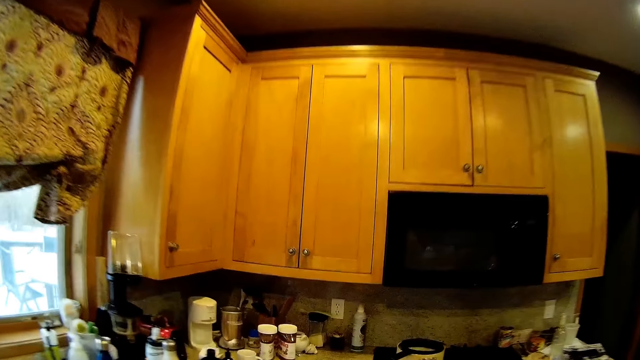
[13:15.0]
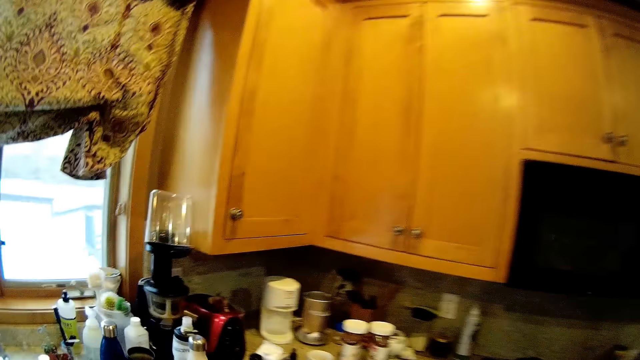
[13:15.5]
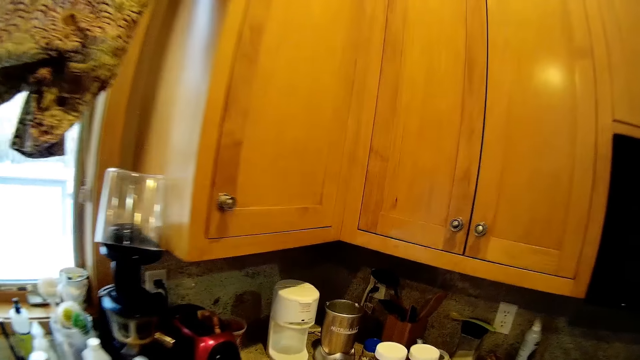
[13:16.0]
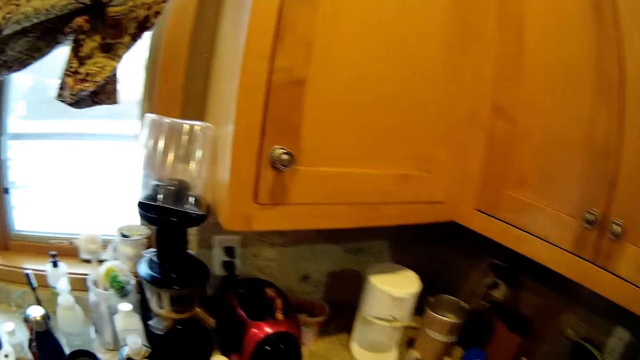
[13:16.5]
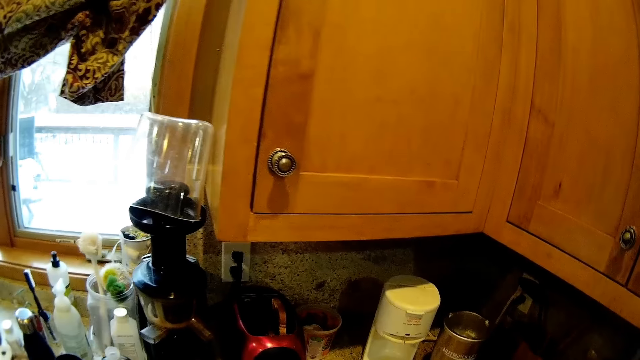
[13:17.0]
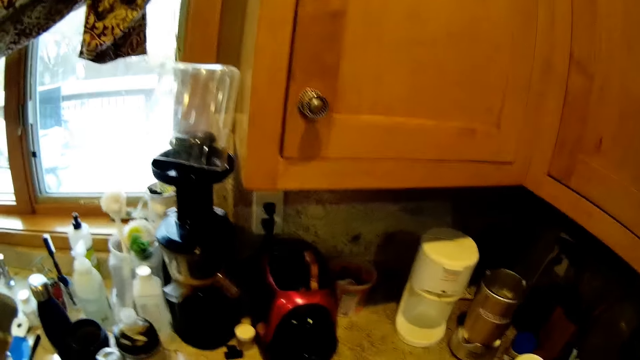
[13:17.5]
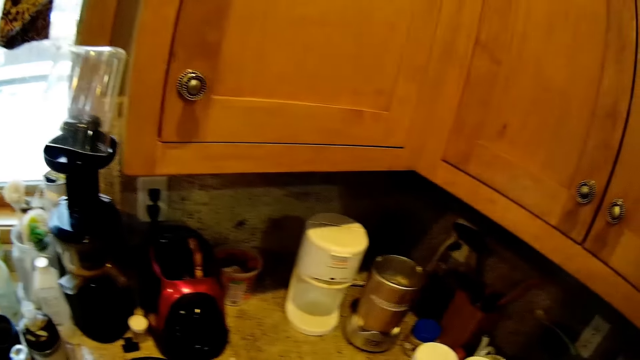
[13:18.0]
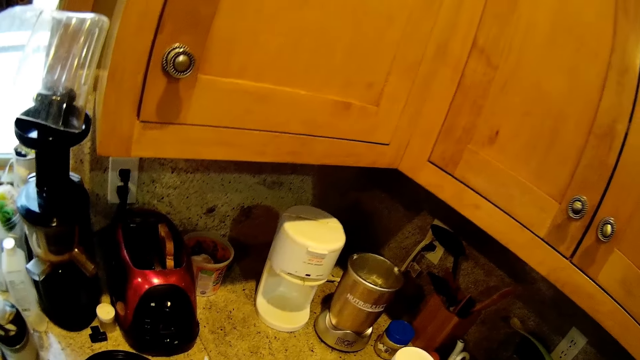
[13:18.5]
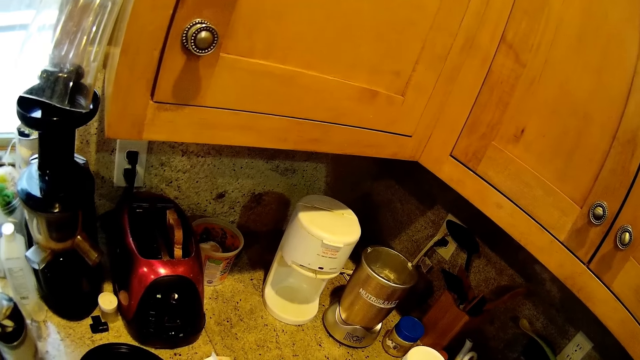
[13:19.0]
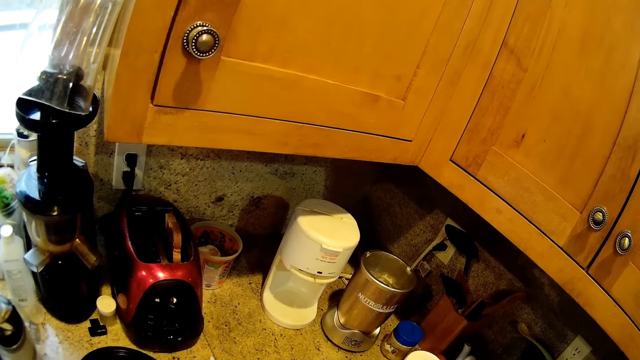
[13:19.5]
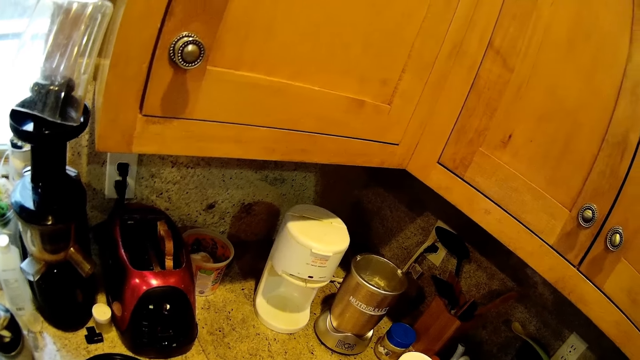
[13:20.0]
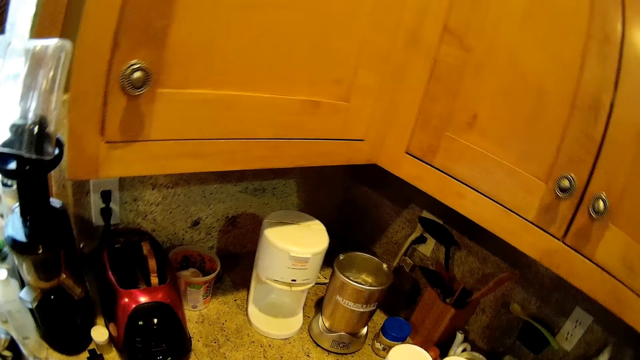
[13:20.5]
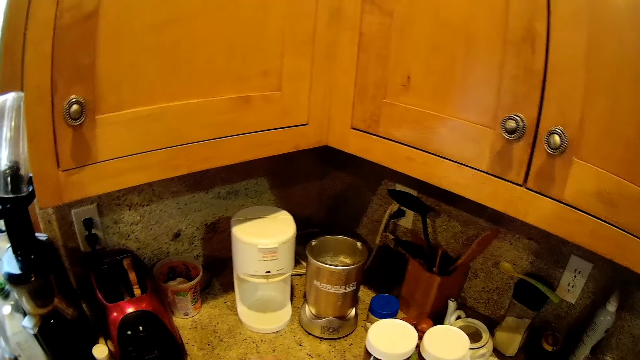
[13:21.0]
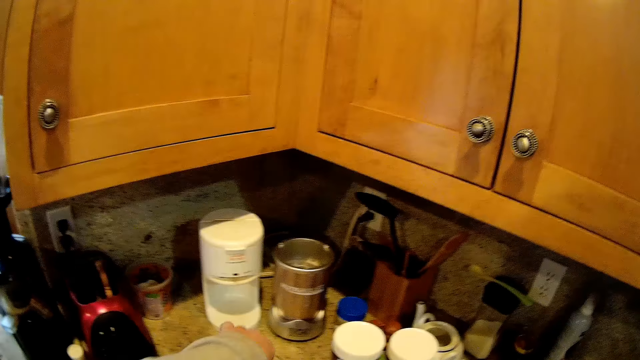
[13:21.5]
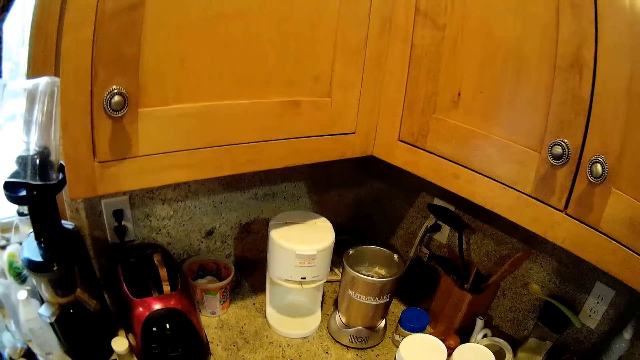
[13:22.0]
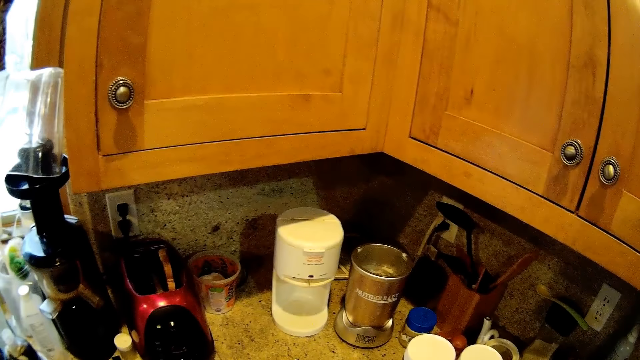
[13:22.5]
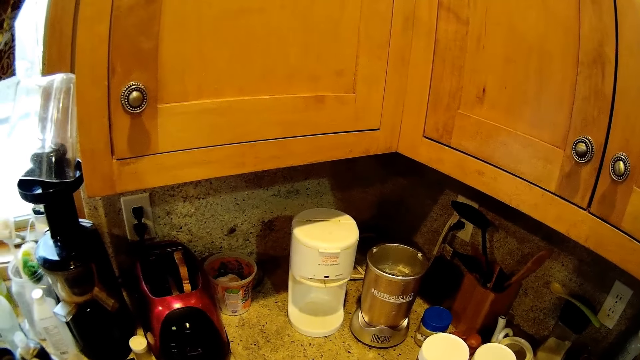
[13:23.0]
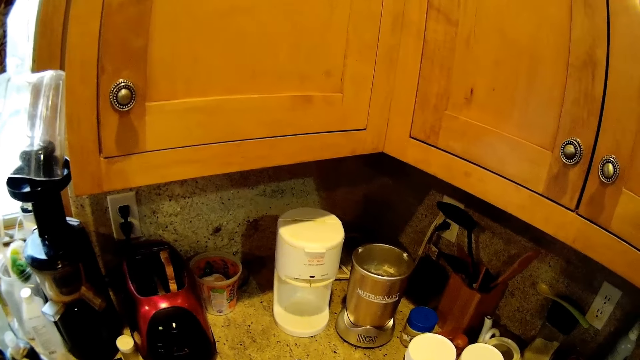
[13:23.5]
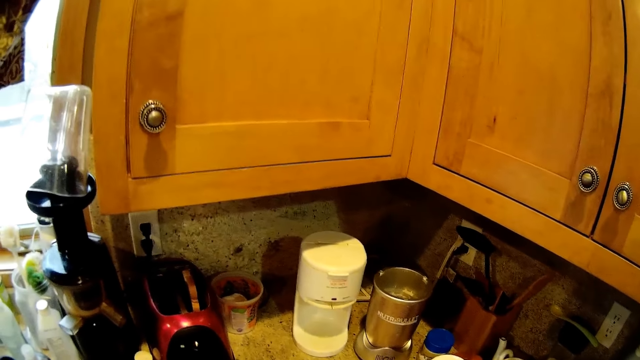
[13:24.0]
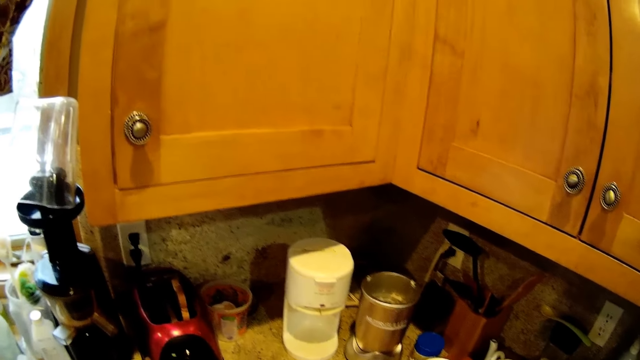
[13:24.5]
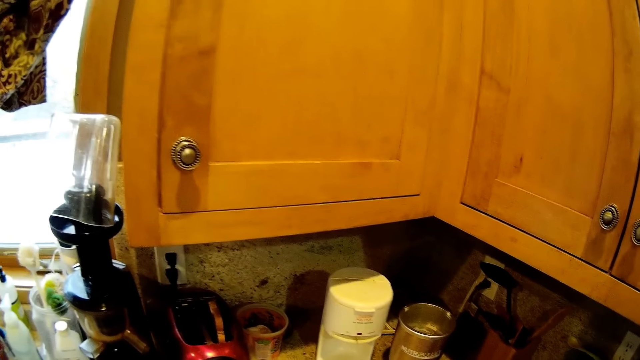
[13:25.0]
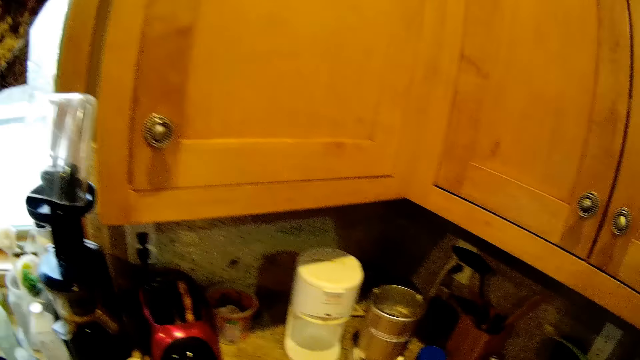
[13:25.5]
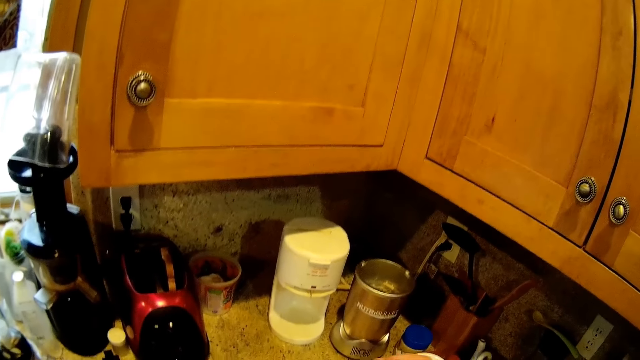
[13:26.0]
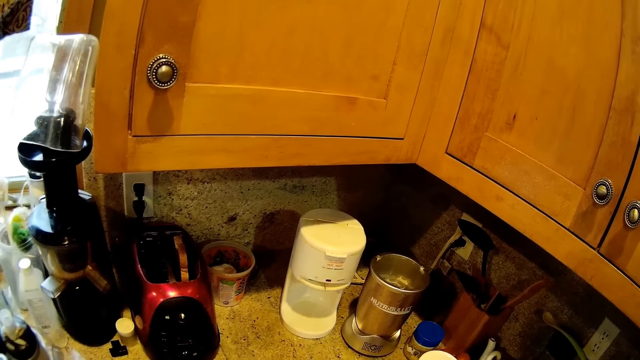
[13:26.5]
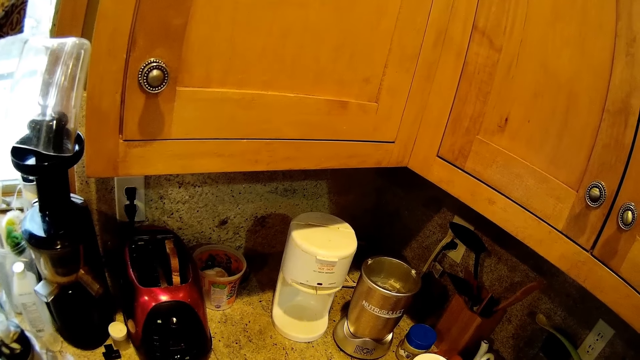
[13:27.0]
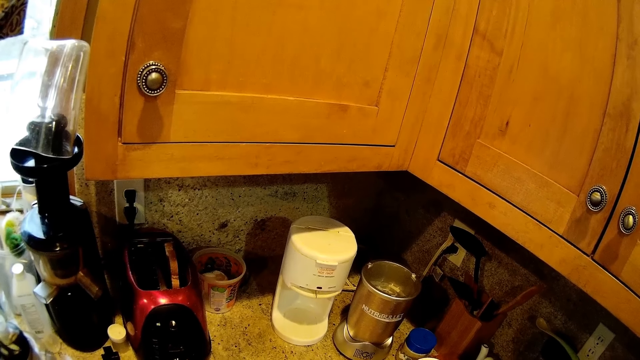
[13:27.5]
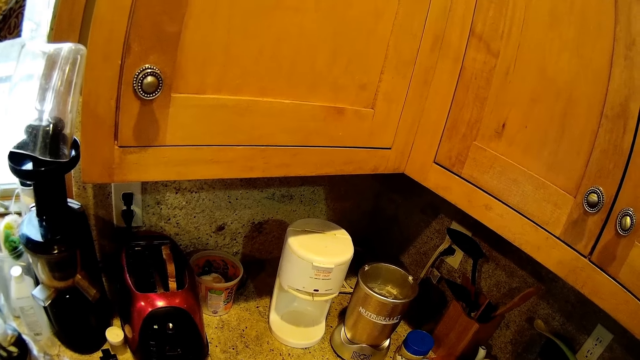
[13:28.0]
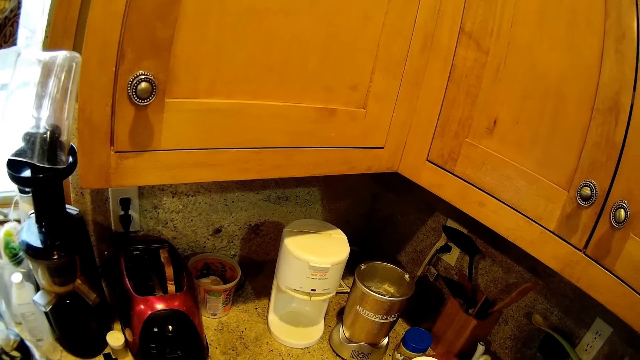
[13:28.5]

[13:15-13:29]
The camera wearer walks in the kitchen. They stand near the sink.

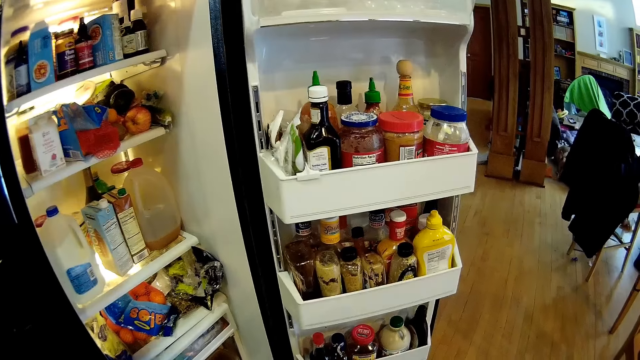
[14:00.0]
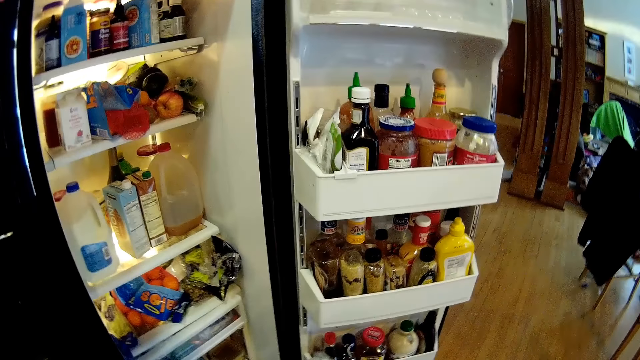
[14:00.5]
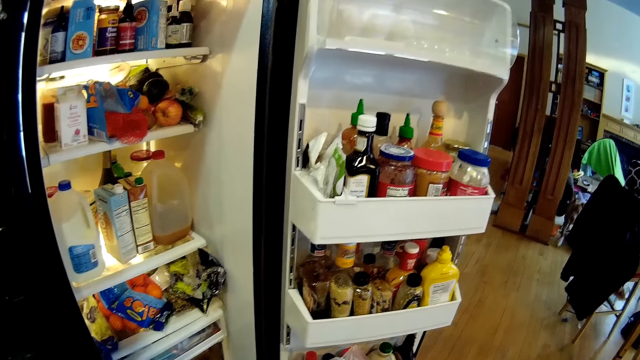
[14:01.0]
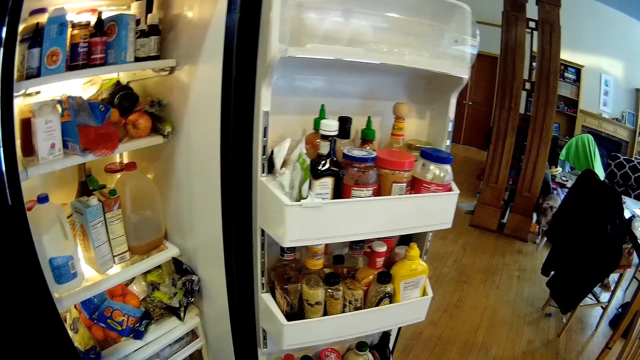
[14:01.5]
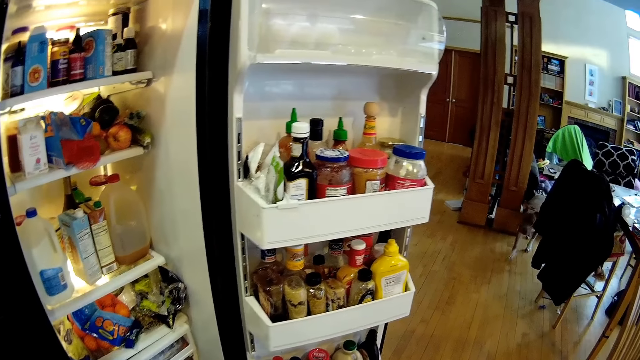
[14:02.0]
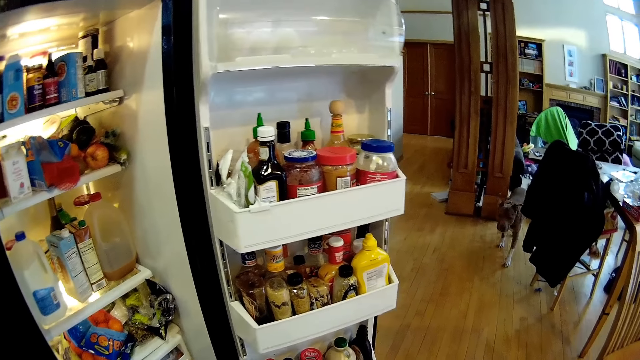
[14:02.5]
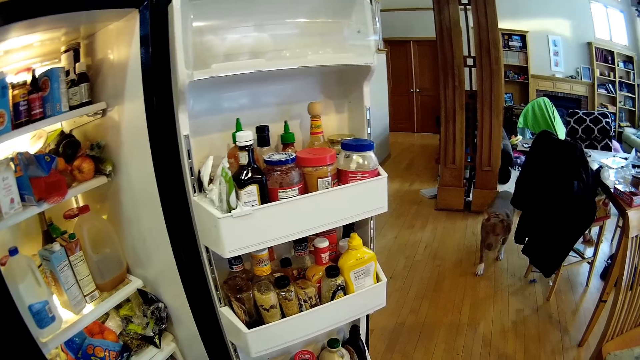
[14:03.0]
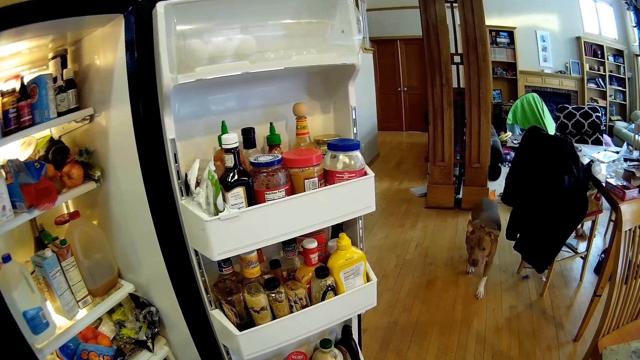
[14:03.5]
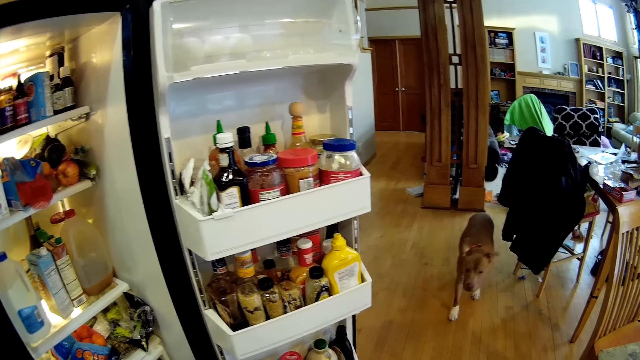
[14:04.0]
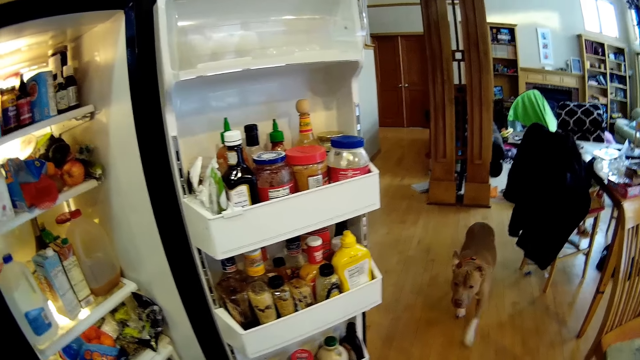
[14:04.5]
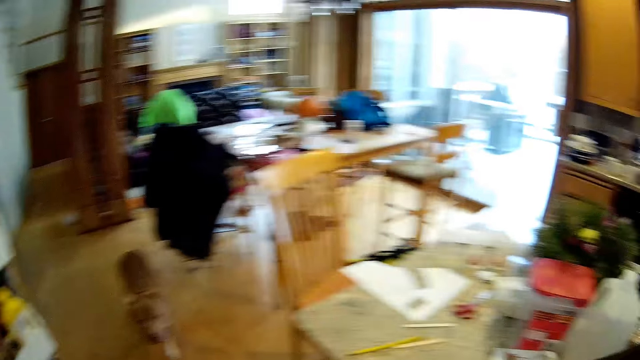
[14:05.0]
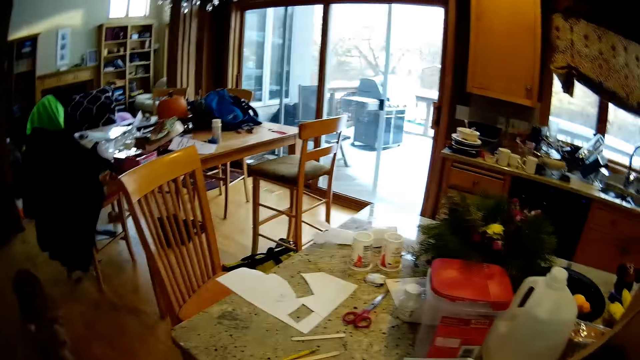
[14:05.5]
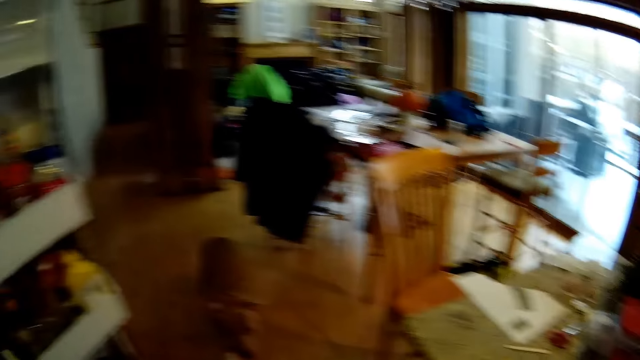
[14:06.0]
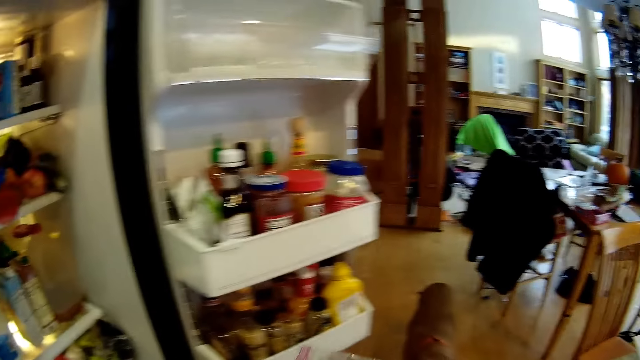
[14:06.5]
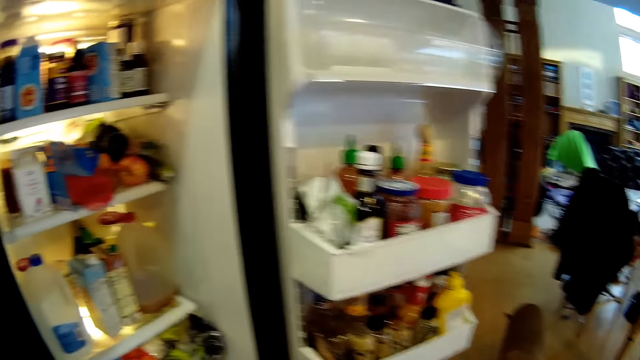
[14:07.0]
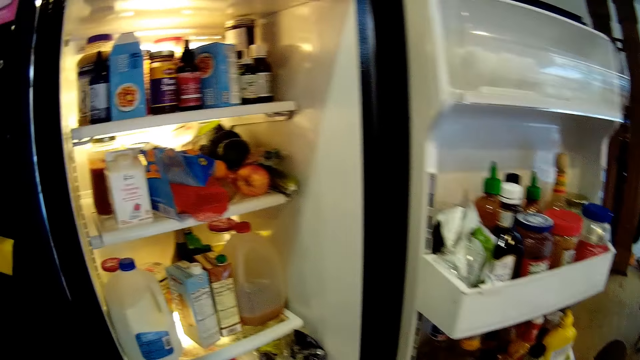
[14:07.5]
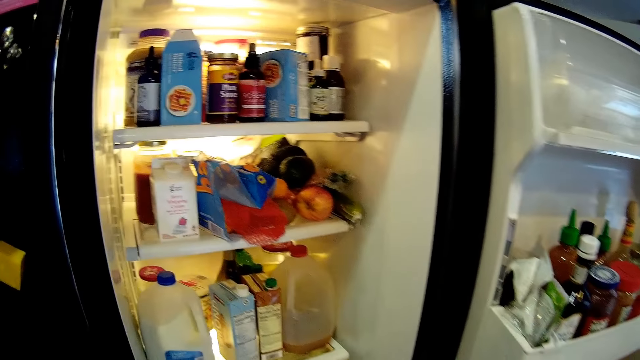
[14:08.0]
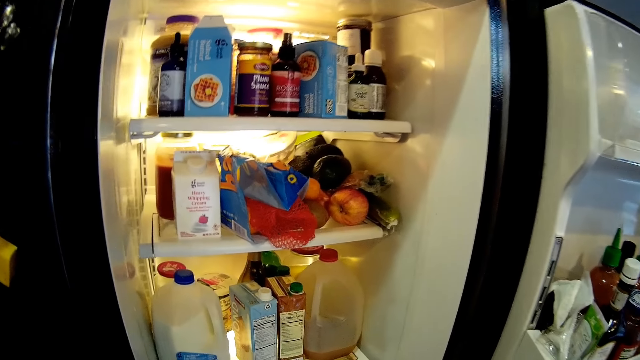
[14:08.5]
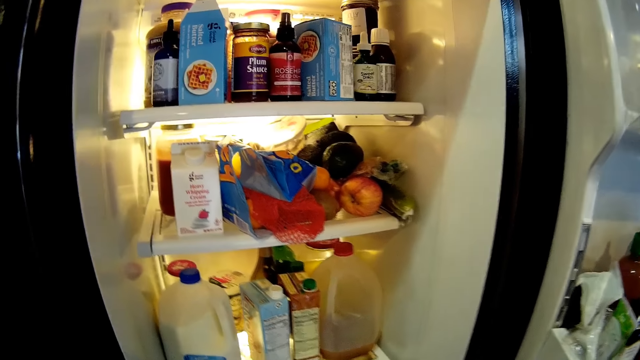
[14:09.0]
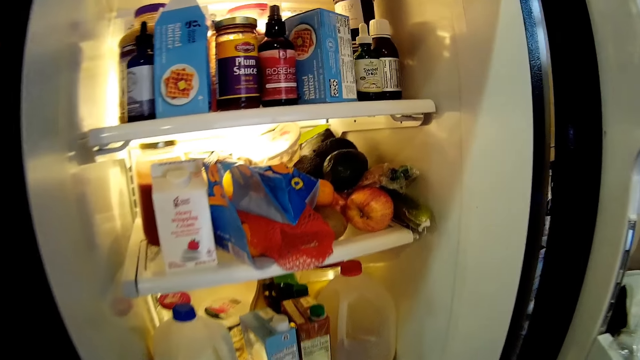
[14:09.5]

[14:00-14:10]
The camera wearer looks at the fridge.
